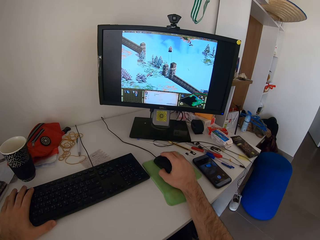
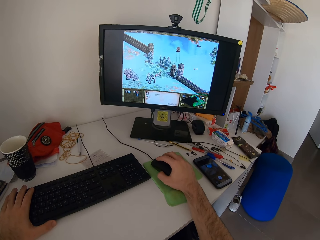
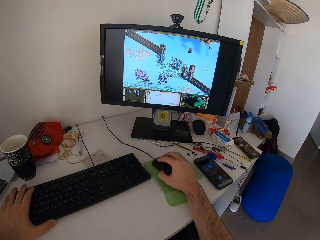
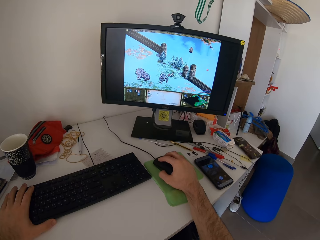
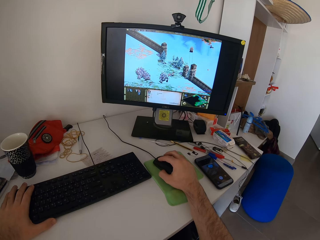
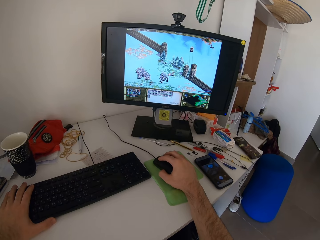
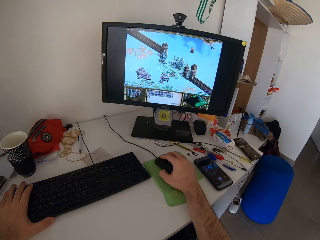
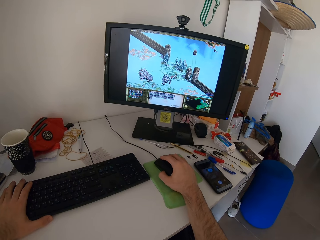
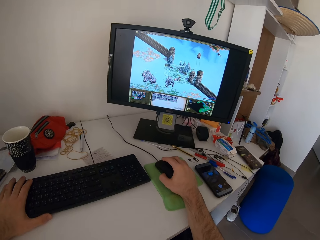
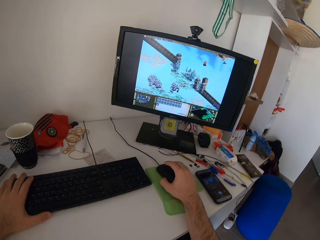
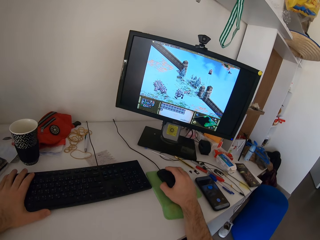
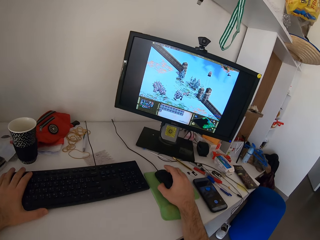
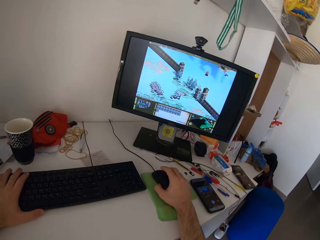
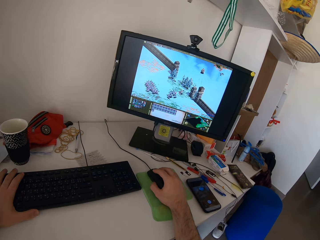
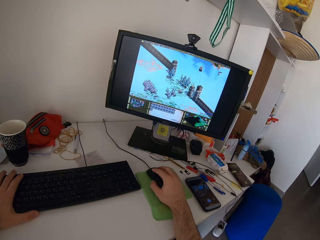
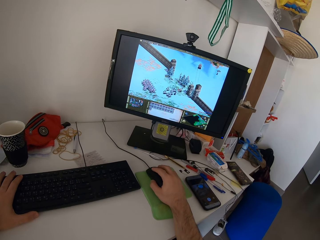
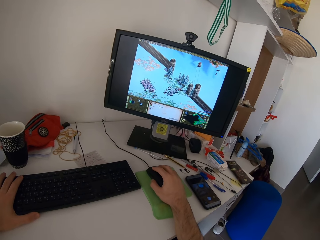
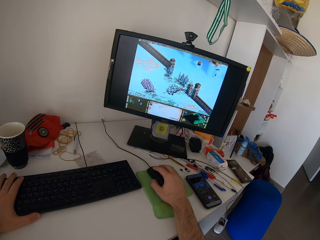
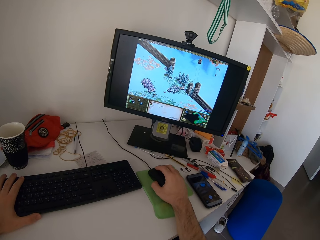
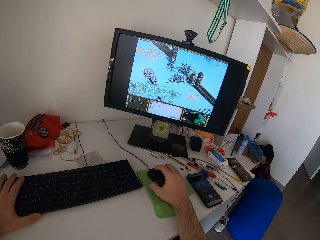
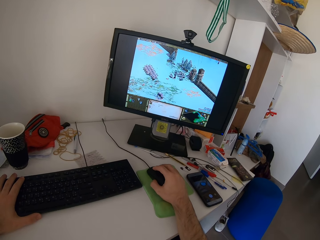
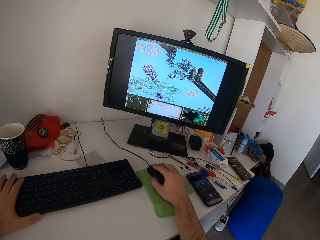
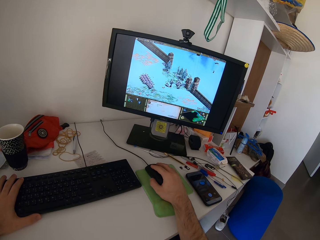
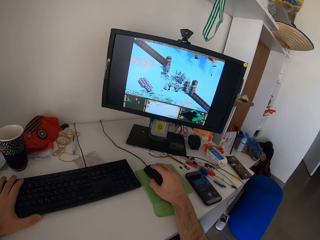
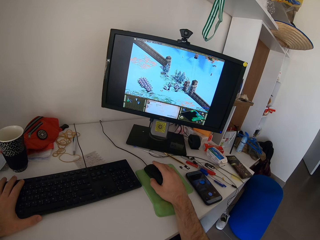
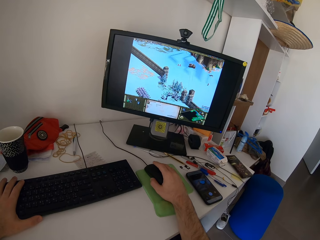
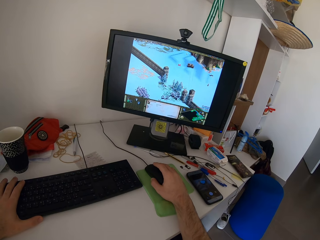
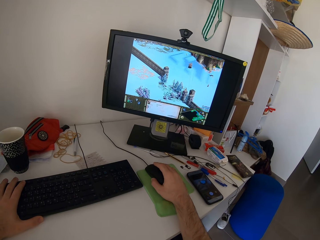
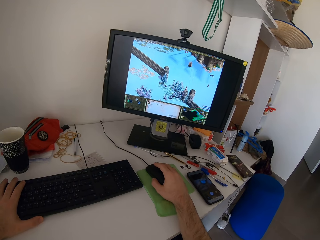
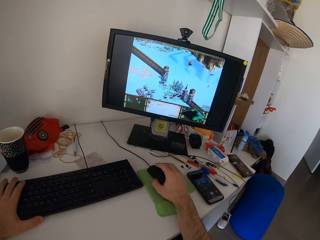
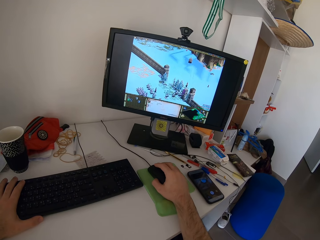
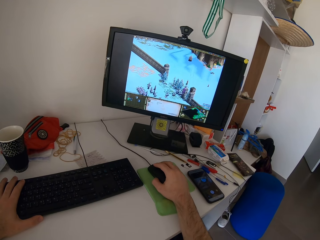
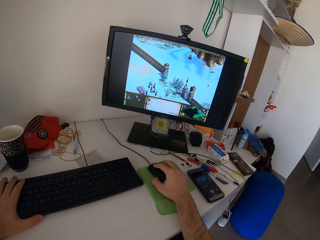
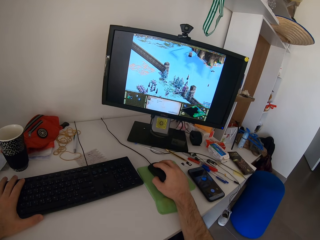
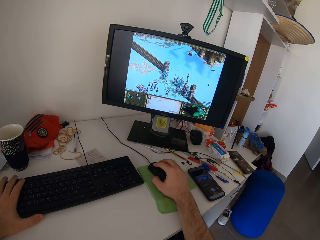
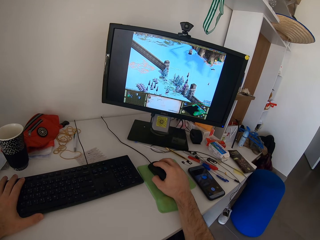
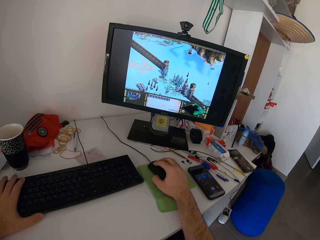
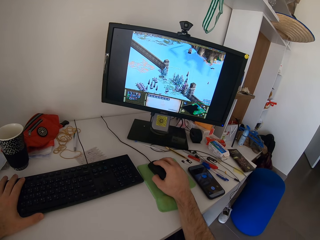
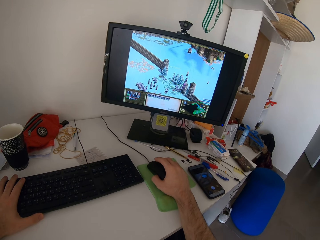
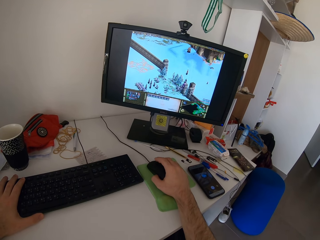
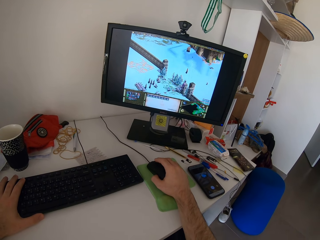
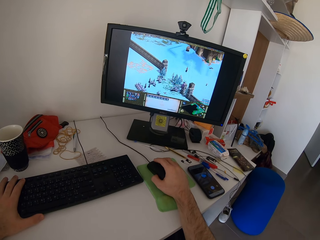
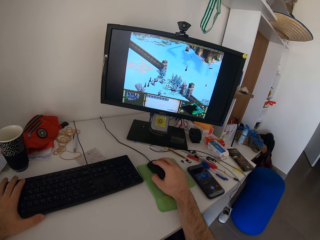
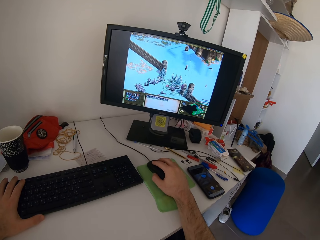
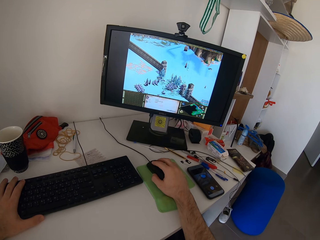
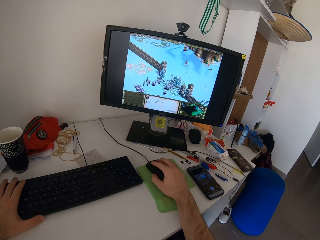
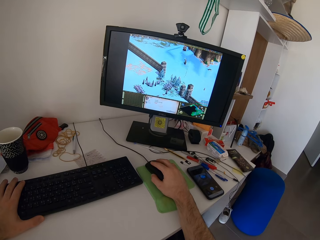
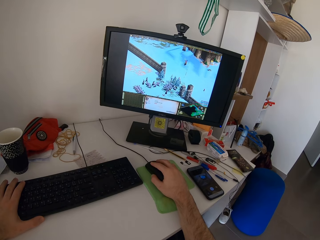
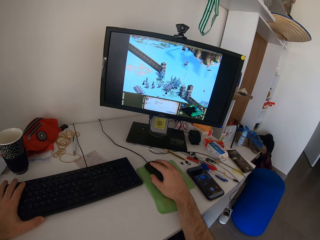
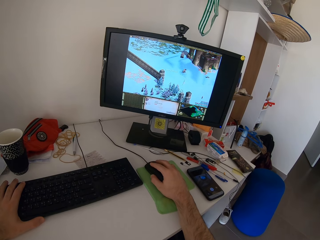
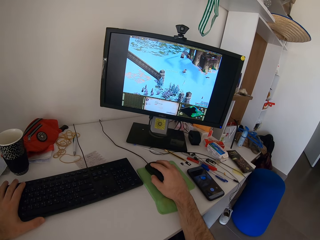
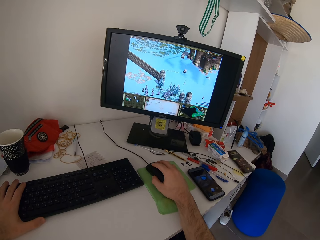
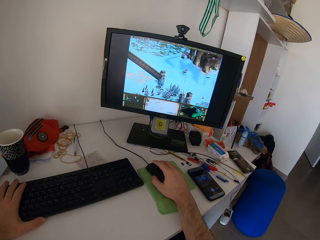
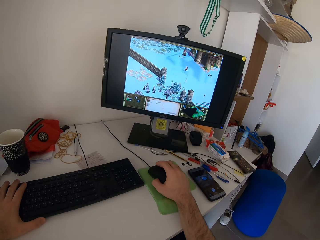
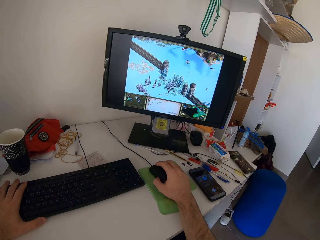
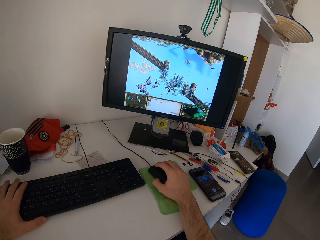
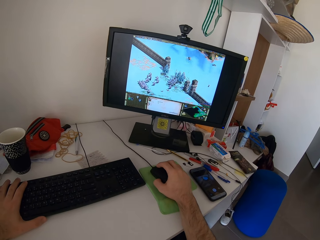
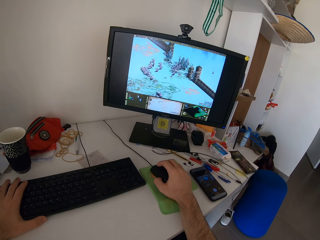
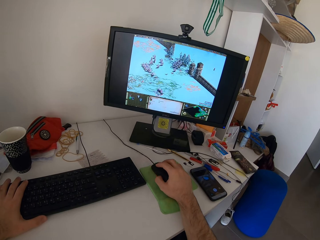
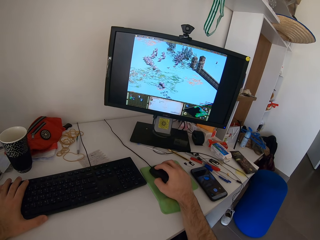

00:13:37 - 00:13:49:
The camera wearer moves his head.

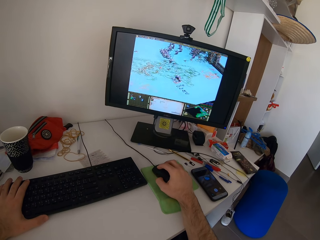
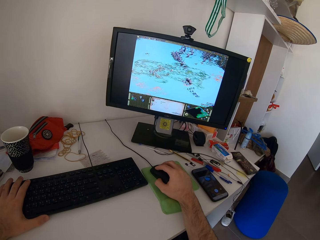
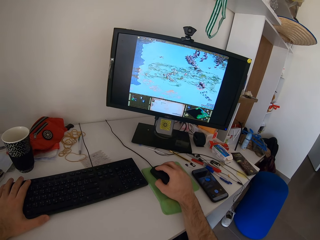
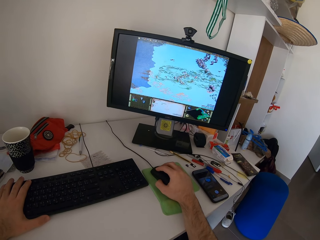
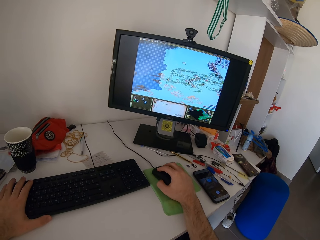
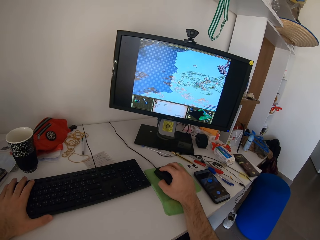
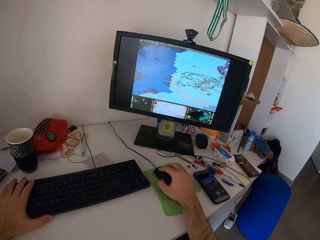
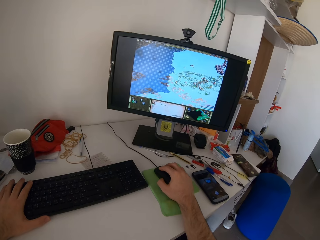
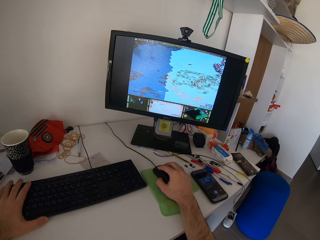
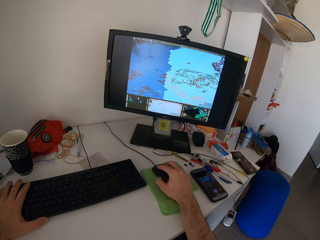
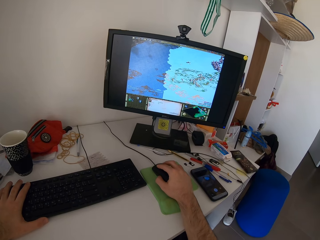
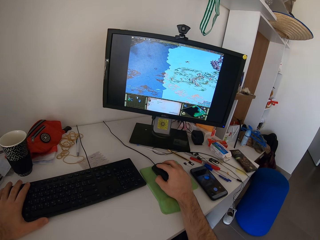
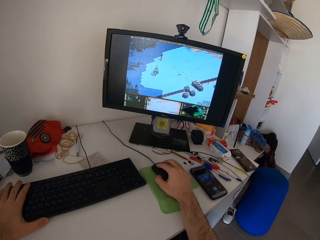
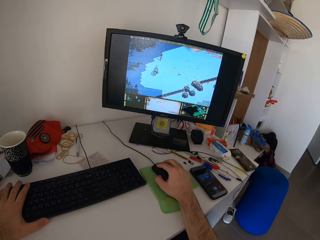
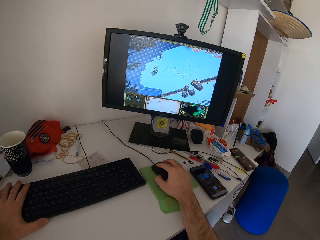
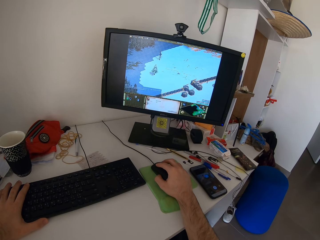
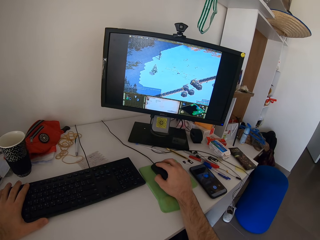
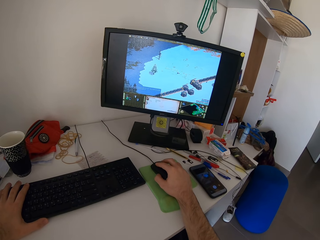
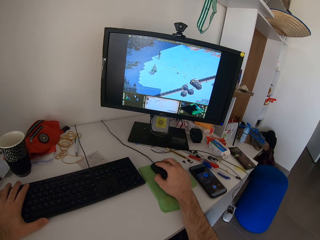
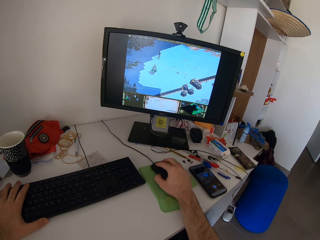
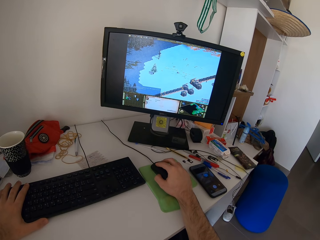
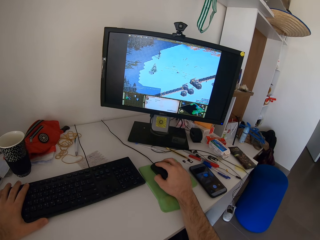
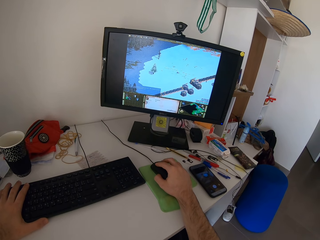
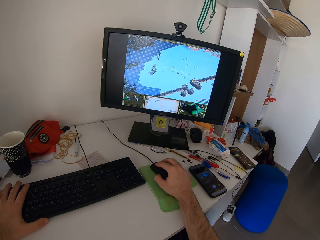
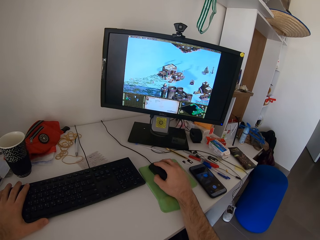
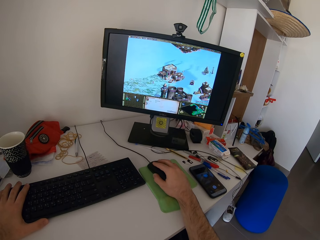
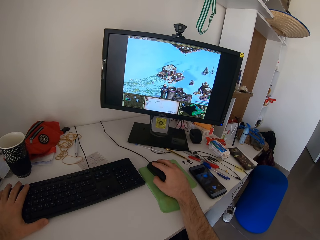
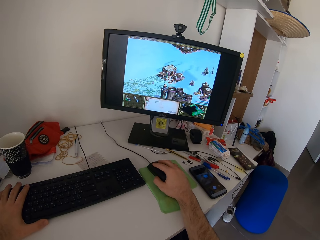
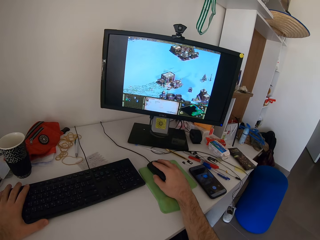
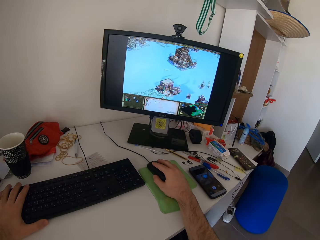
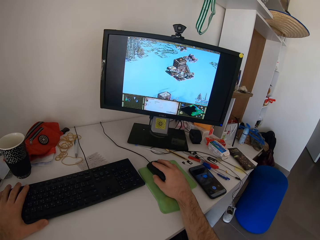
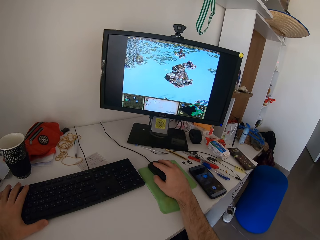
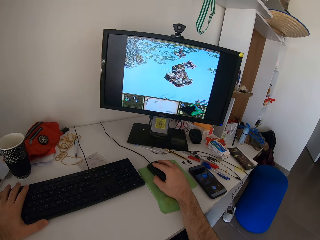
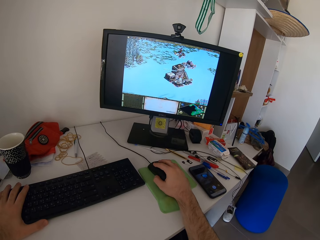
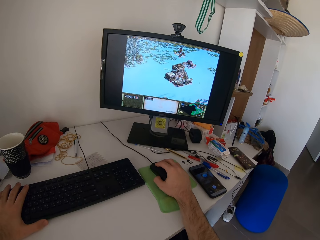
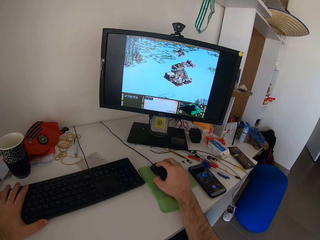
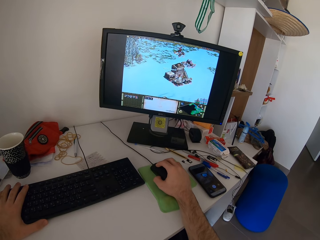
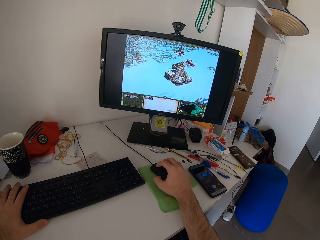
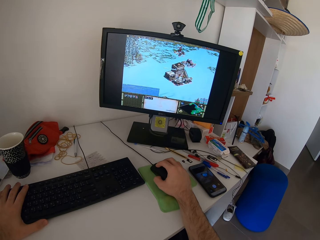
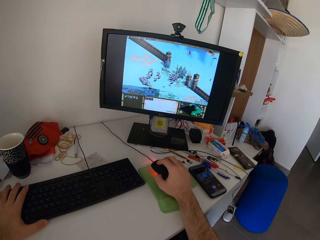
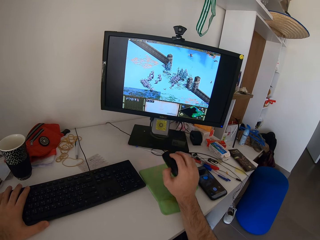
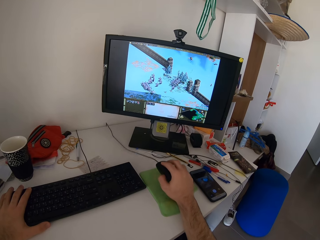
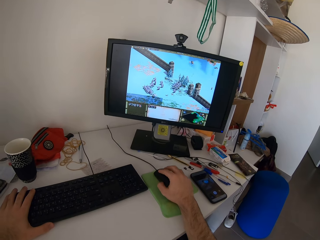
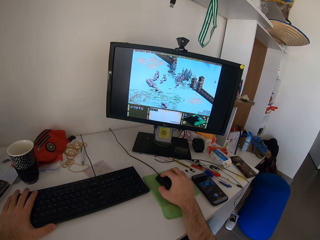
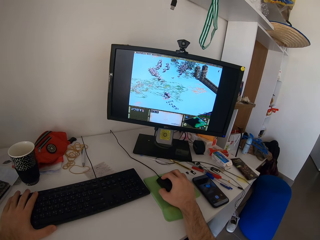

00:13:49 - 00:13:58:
The camera wearer adjusts the hand holding a mouse. He plays a video game with the mouse.
